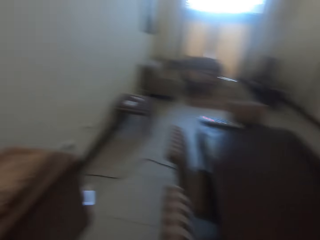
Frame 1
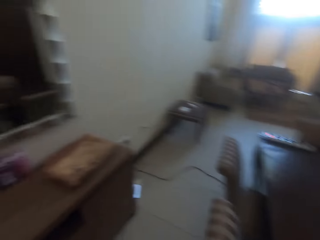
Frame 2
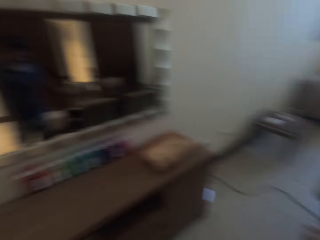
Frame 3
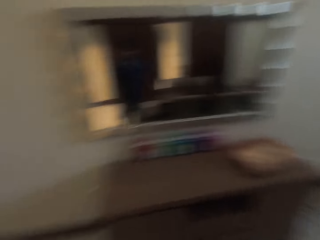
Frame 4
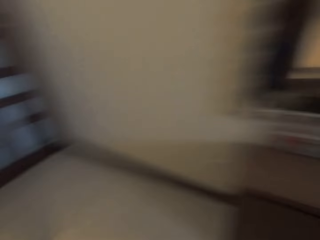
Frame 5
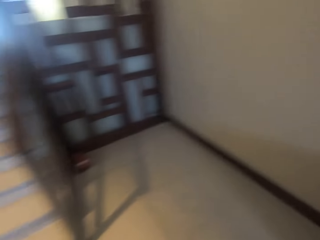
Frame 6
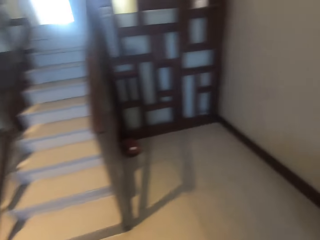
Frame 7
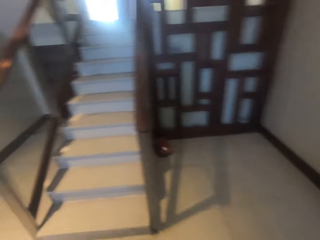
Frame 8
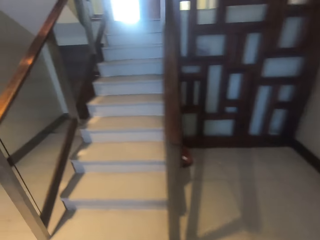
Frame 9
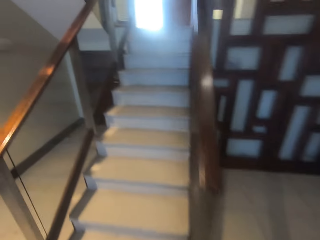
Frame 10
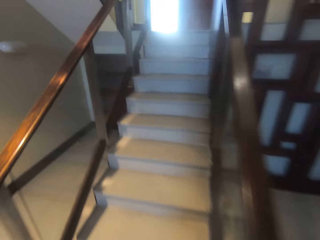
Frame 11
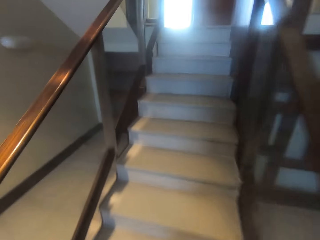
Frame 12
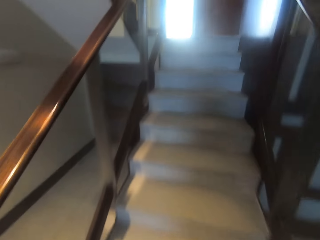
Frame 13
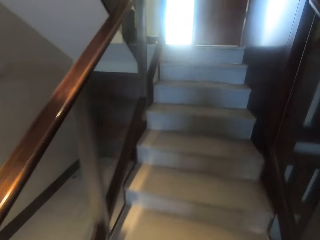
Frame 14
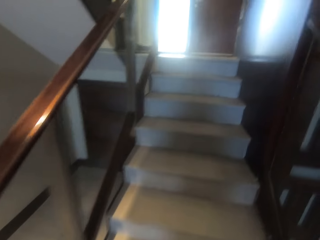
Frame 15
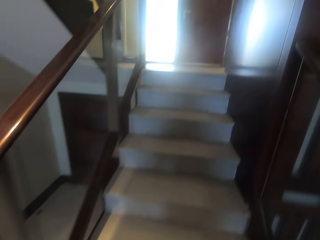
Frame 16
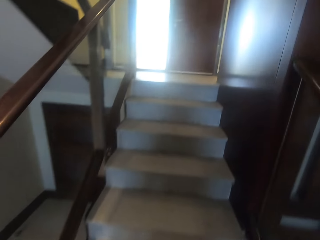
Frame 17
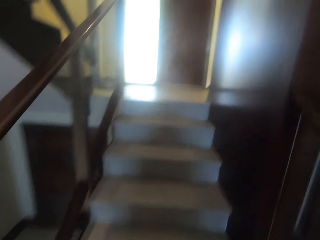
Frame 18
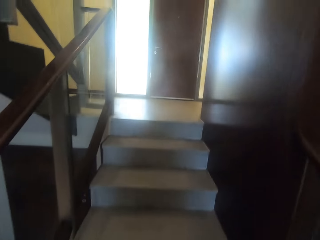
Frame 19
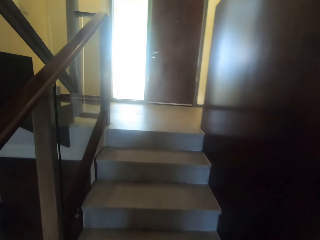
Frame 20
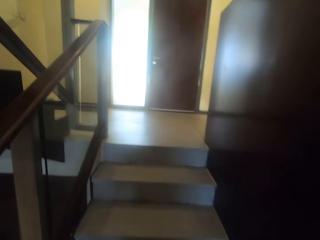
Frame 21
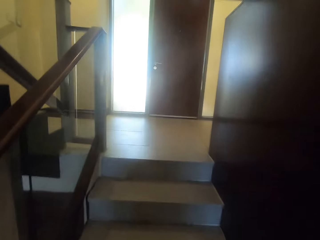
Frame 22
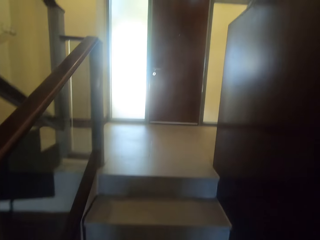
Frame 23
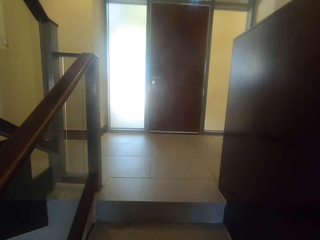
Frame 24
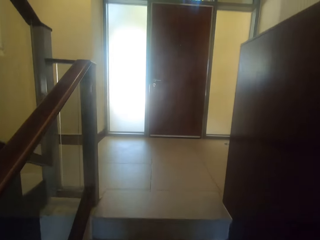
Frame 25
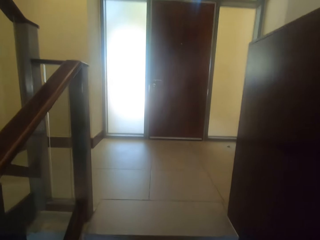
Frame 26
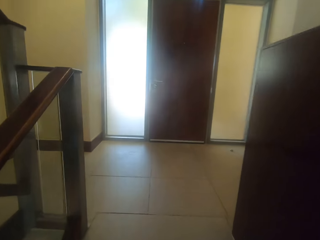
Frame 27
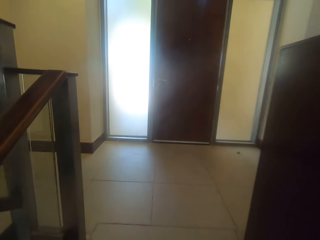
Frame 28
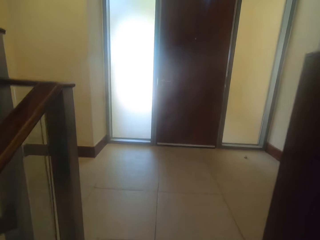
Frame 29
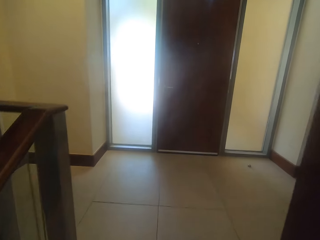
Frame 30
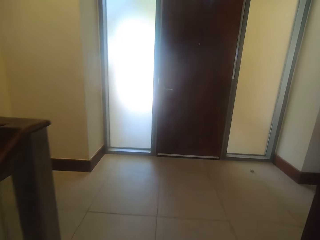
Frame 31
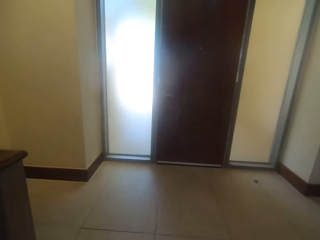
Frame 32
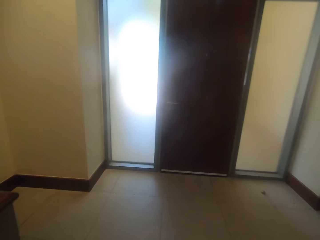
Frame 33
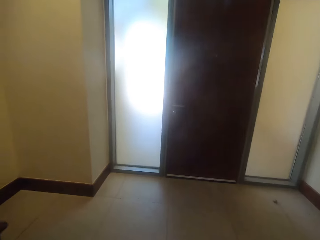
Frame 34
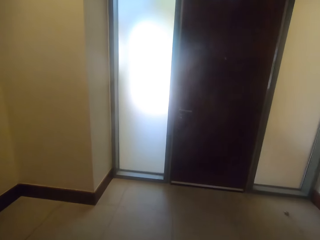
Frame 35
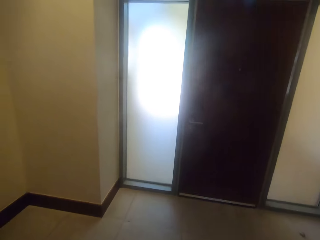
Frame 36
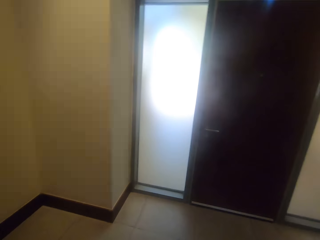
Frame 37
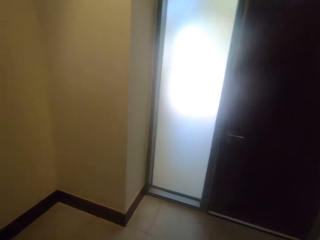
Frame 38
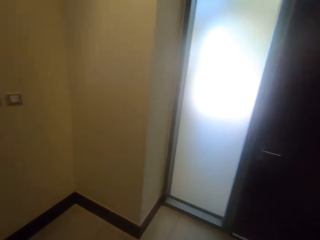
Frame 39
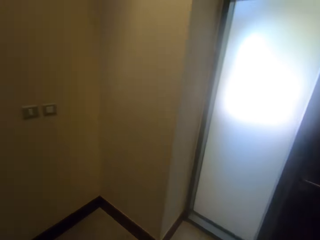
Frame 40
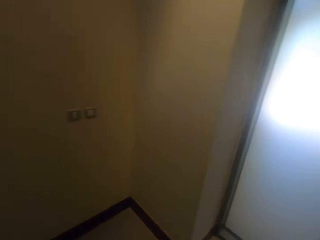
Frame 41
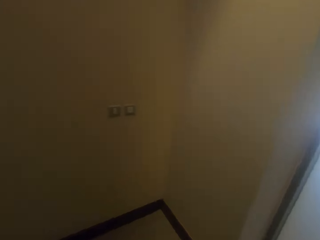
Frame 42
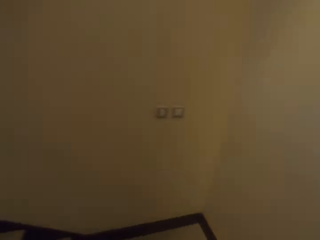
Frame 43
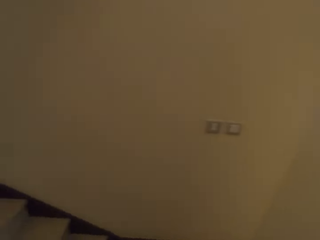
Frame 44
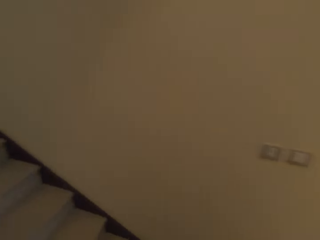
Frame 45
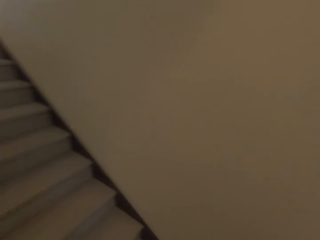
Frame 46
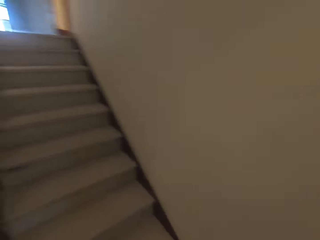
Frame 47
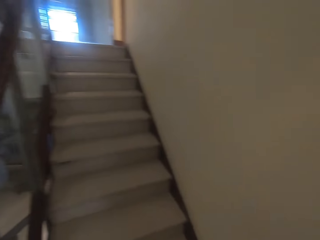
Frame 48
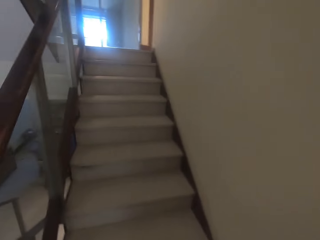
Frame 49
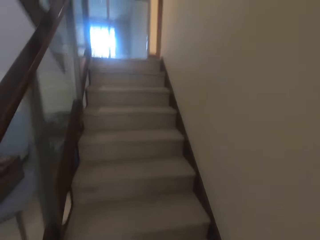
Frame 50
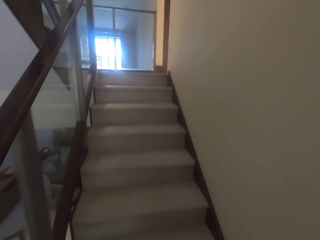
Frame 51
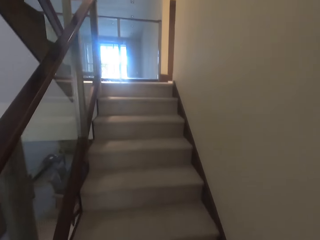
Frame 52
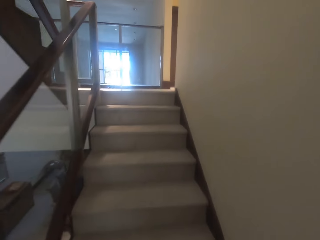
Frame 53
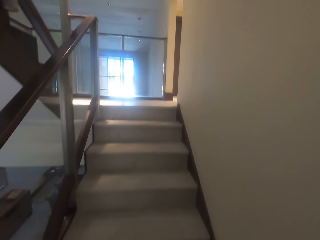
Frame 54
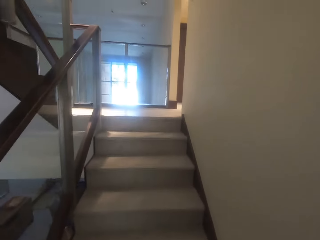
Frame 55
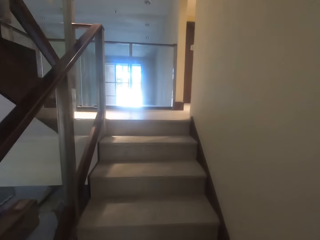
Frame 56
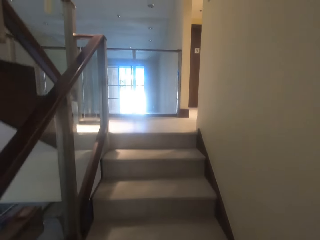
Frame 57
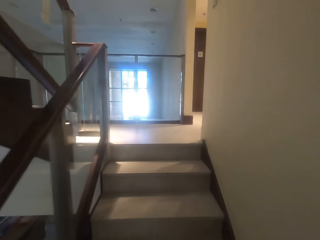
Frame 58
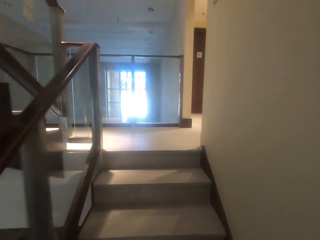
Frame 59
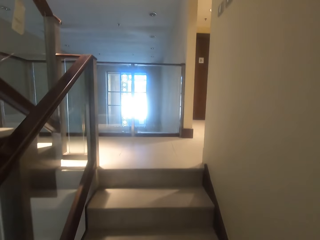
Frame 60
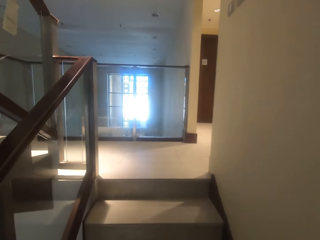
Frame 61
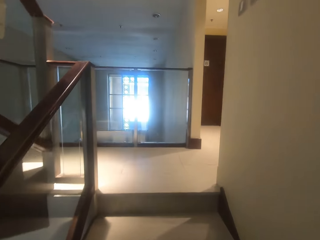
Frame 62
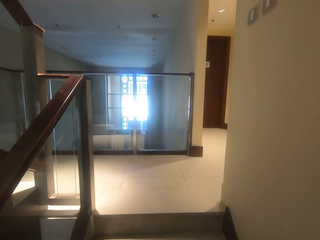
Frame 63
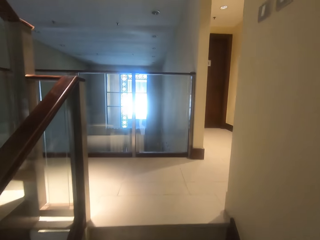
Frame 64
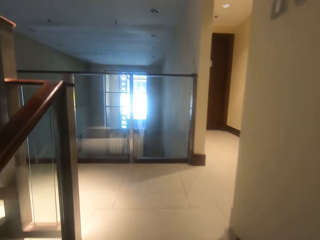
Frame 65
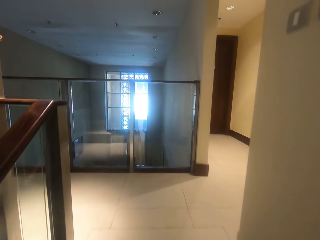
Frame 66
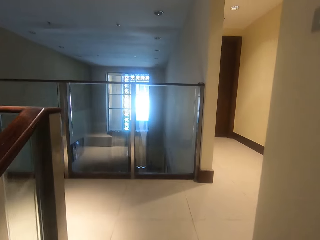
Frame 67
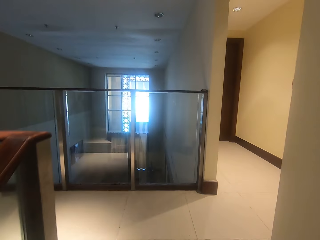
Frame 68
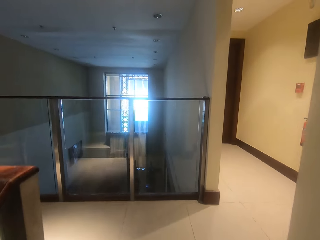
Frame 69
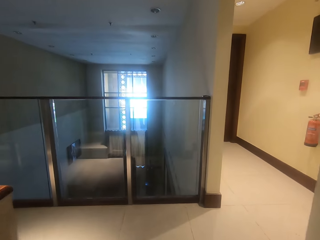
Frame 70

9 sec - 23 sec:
The camera wearer walks upstairs. They walk in the house. They climb the stairs.

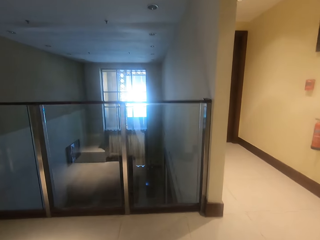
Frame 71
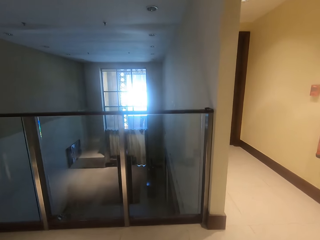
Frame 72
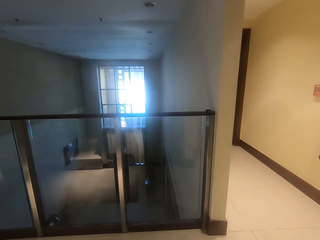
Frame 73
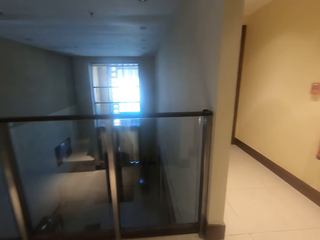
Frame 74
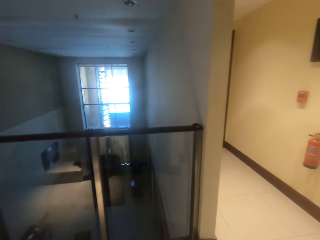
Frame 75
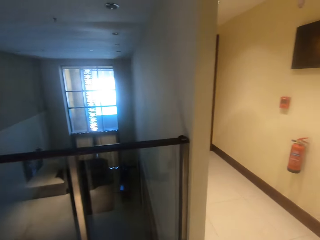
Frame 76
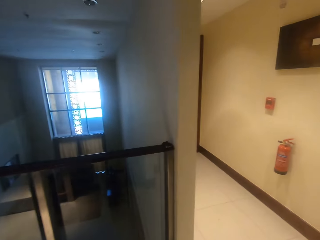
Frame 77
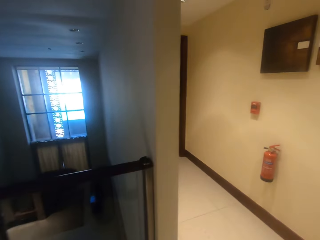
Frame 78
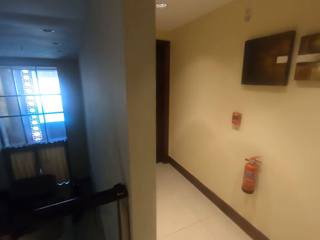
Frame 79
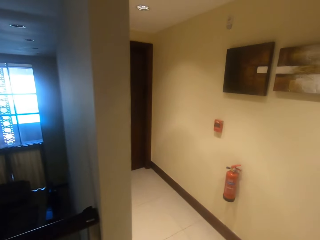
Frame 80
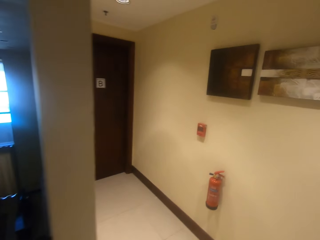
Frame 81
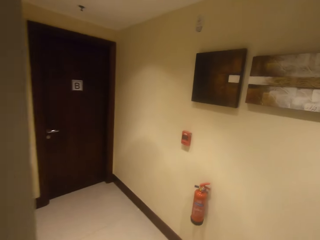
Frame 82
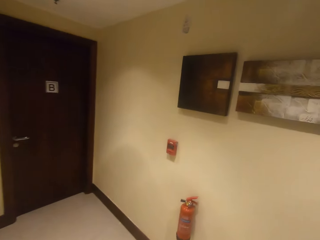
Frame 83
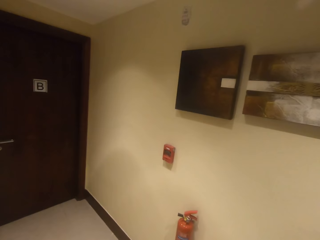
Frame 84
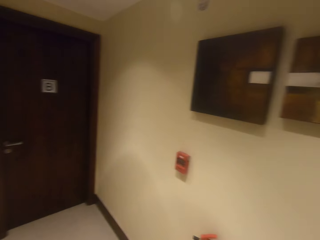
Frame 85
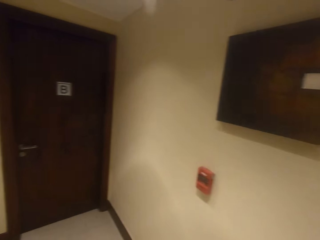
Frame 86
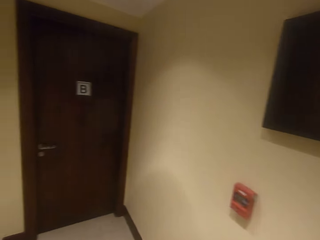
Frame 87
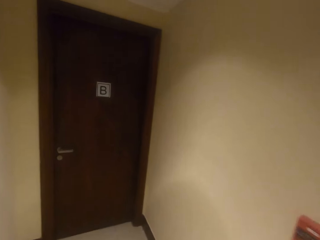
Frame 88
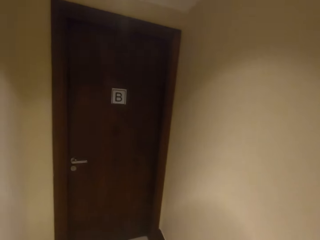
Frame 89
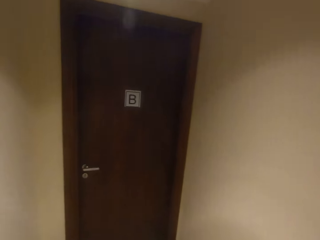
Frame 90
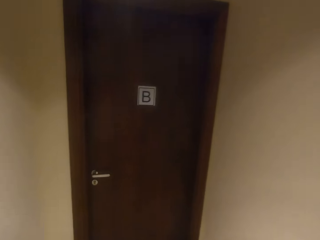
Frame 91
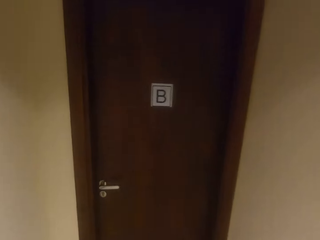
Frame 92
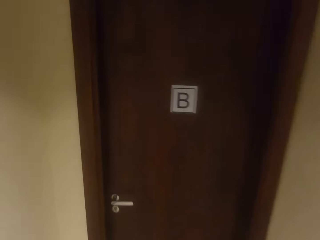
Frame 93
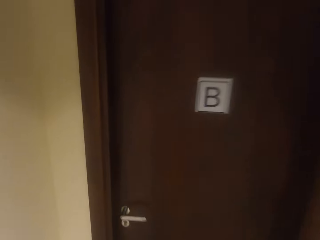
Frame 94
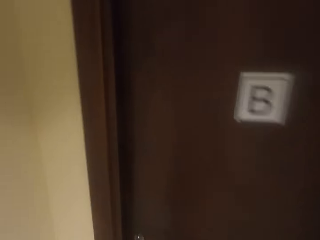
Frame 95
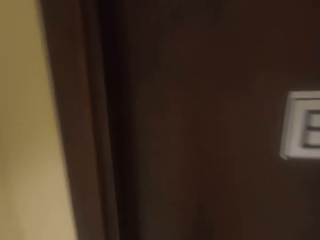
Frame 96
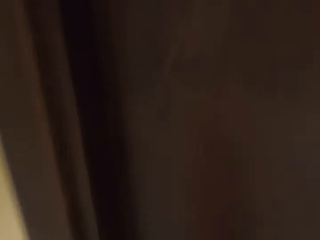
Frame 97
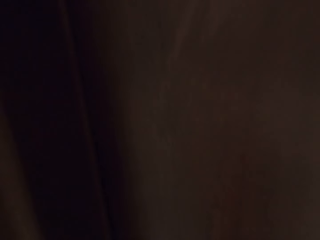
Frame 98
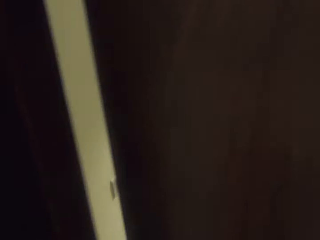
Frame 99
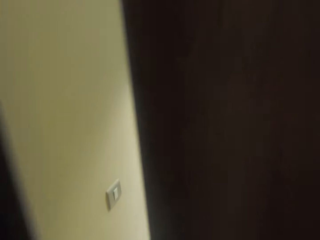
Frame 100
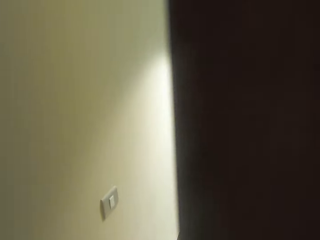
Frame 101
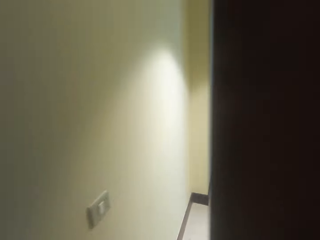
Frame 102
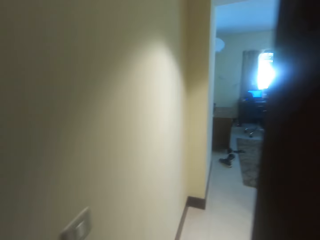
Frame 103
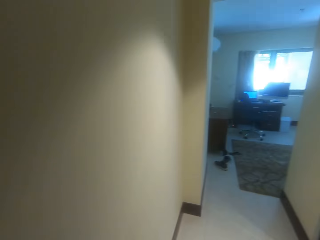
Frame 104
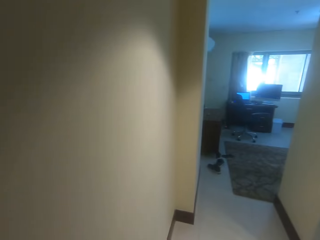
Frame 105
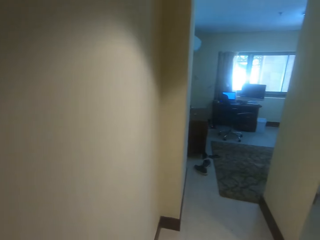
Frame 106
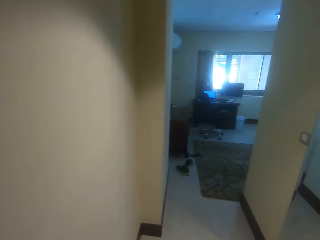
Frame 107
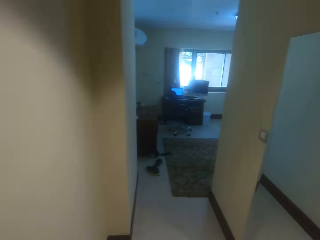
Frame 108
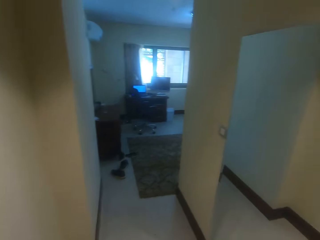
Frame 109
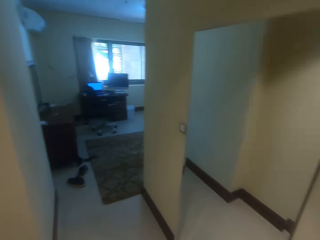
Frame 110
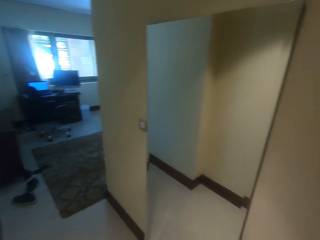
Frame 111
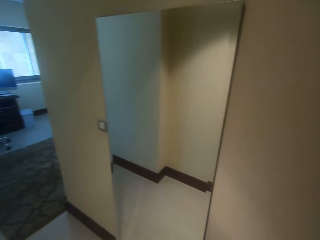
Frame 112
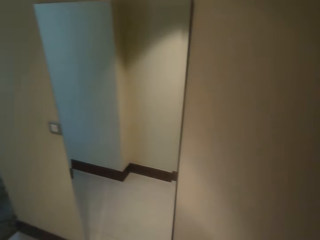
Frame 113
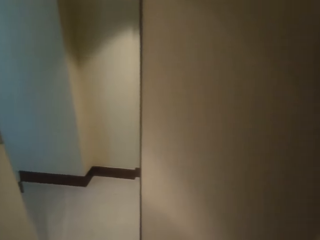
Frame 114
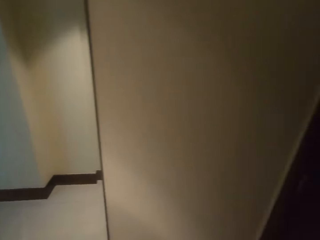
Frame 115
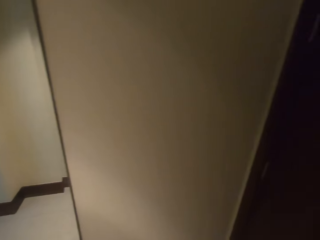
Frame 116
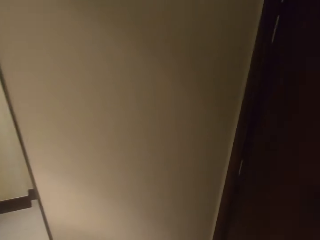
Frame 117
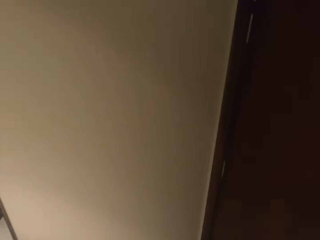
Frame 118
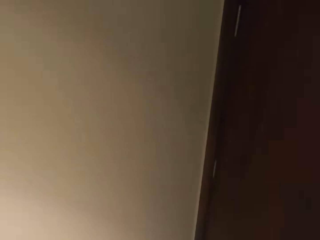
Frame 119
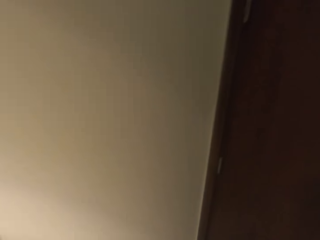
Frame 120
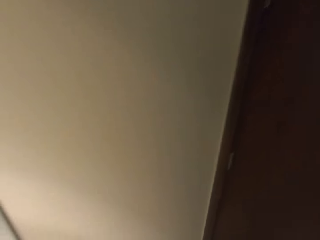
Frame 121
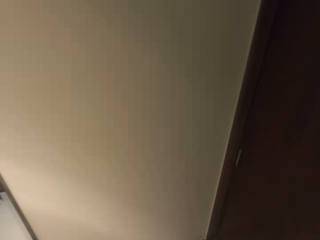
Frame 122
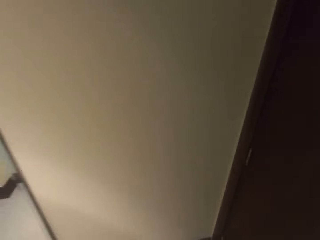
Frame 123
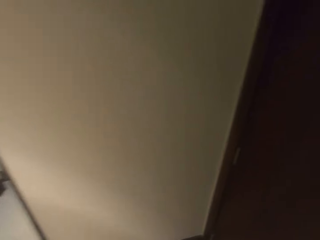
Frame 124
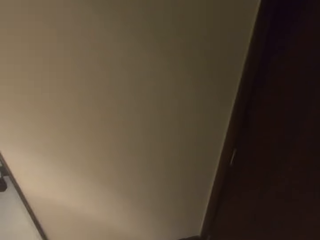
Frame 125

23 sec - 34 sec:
The camera wearer walks in the house. They open a door. They walk in the house and close the door.
